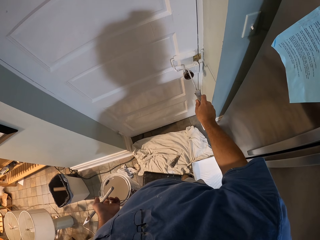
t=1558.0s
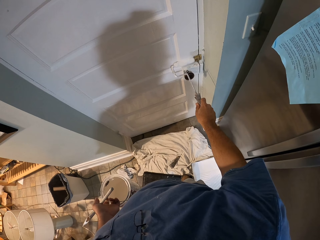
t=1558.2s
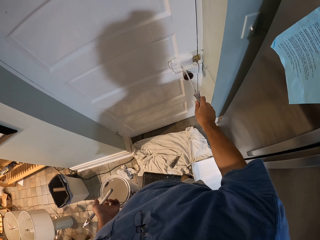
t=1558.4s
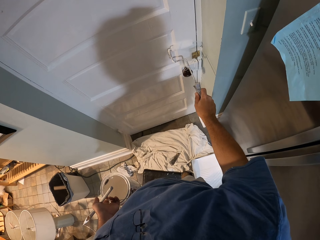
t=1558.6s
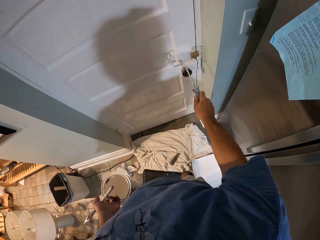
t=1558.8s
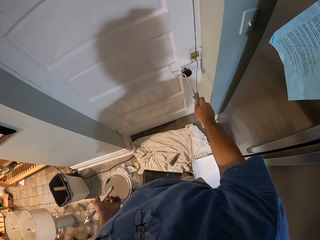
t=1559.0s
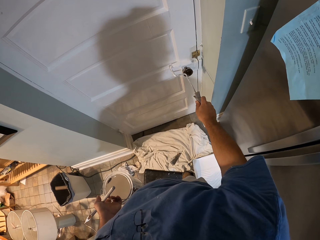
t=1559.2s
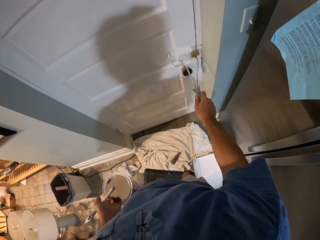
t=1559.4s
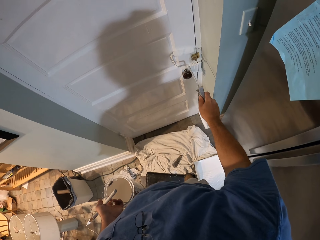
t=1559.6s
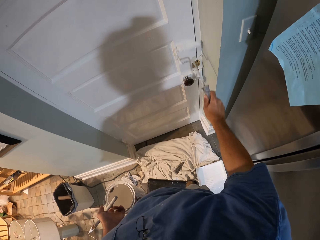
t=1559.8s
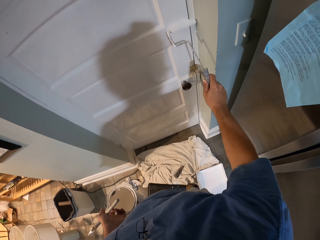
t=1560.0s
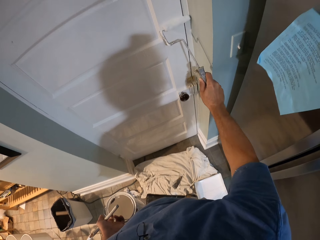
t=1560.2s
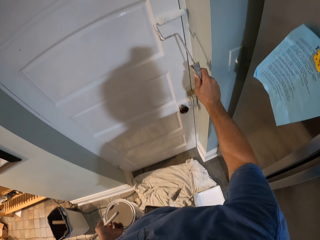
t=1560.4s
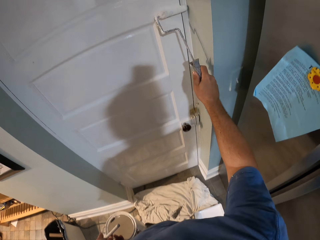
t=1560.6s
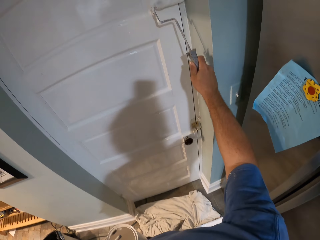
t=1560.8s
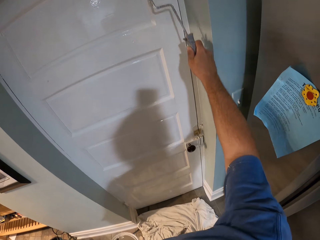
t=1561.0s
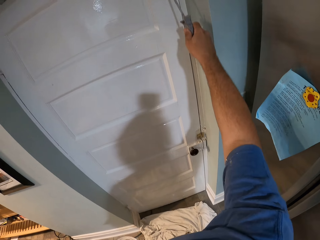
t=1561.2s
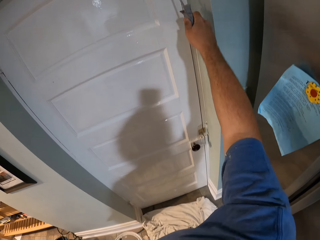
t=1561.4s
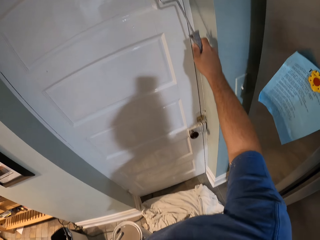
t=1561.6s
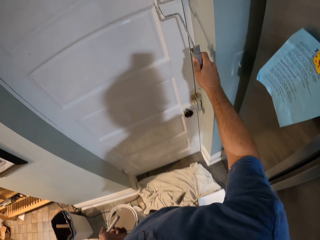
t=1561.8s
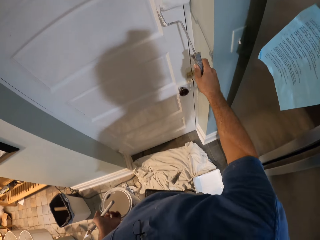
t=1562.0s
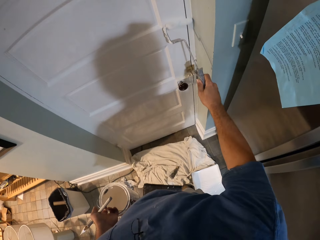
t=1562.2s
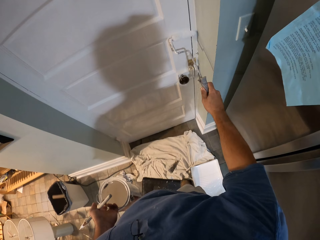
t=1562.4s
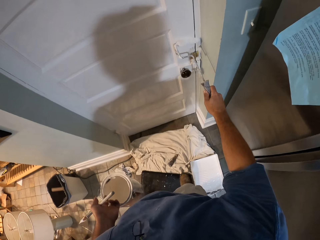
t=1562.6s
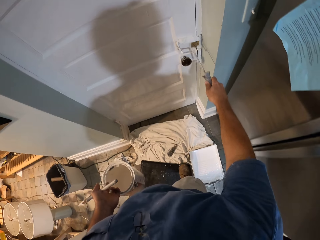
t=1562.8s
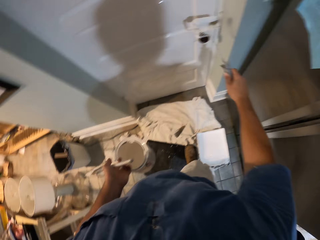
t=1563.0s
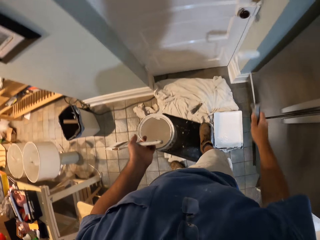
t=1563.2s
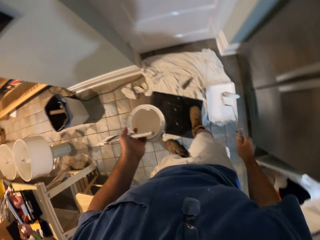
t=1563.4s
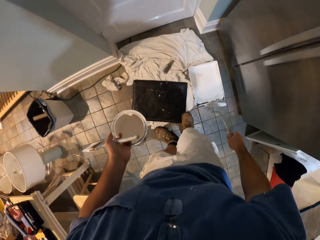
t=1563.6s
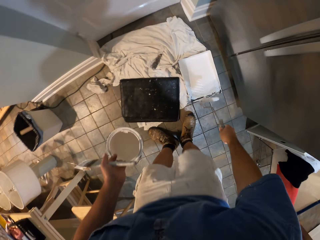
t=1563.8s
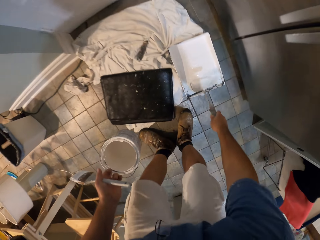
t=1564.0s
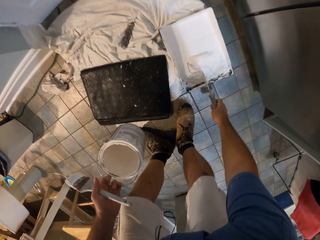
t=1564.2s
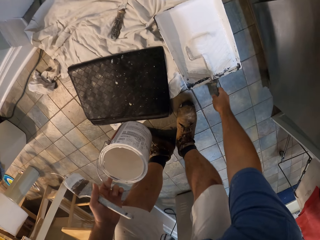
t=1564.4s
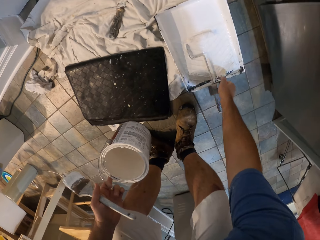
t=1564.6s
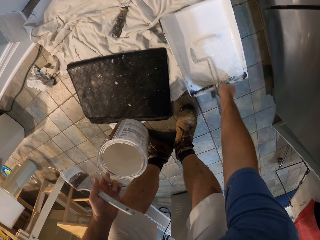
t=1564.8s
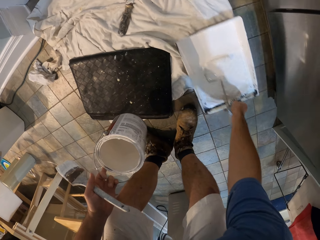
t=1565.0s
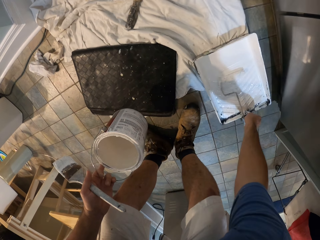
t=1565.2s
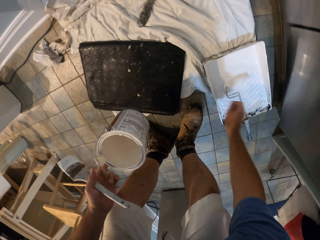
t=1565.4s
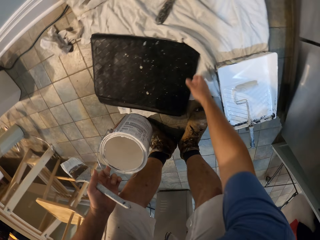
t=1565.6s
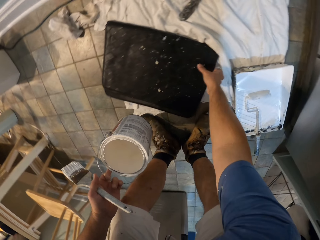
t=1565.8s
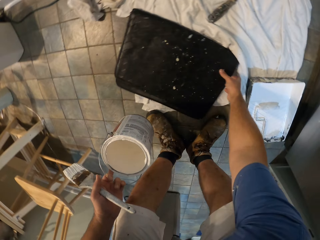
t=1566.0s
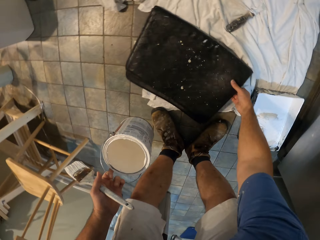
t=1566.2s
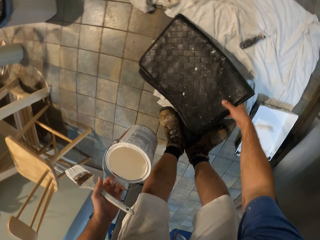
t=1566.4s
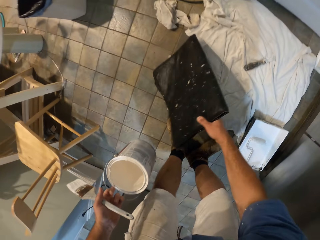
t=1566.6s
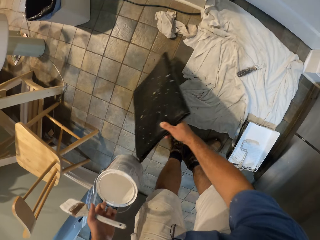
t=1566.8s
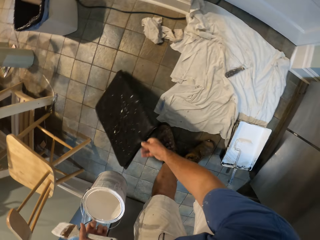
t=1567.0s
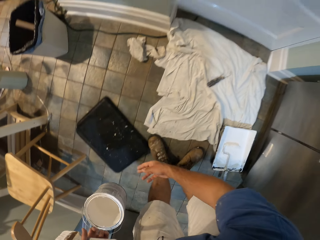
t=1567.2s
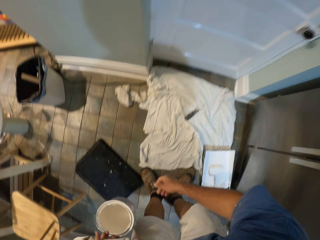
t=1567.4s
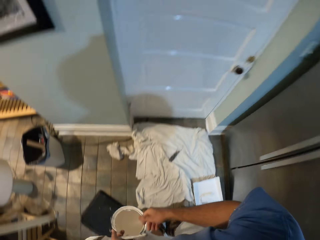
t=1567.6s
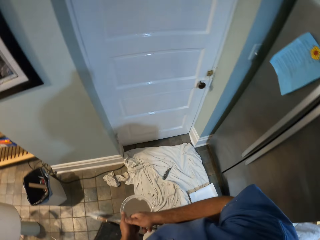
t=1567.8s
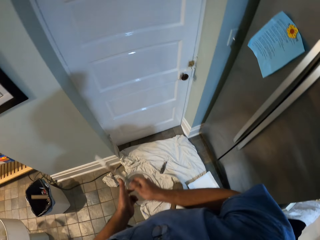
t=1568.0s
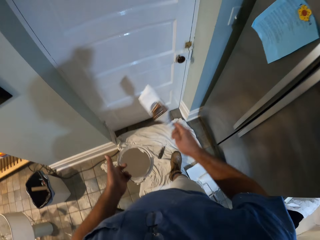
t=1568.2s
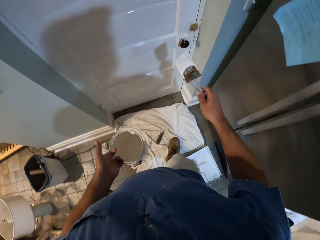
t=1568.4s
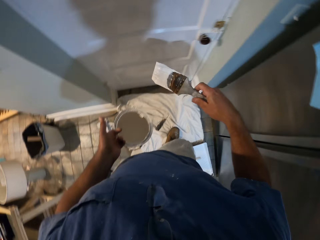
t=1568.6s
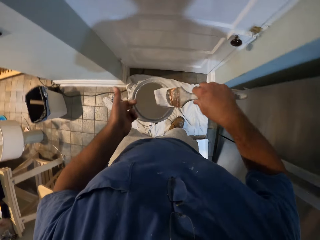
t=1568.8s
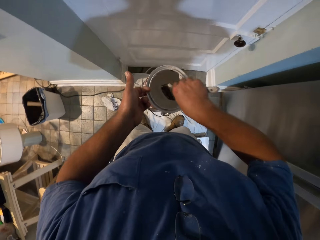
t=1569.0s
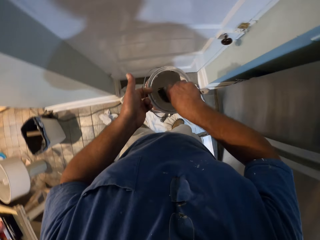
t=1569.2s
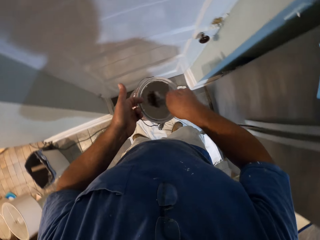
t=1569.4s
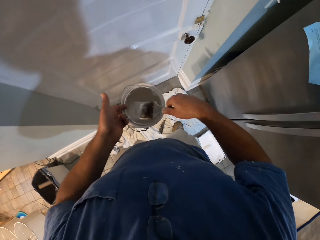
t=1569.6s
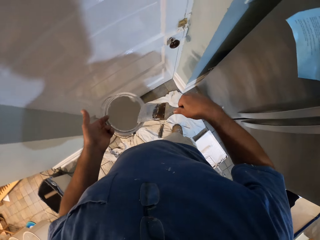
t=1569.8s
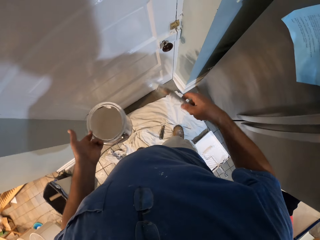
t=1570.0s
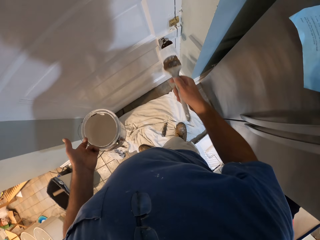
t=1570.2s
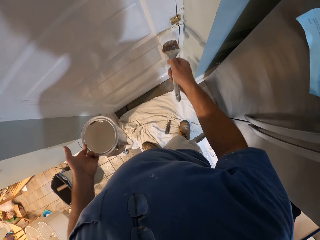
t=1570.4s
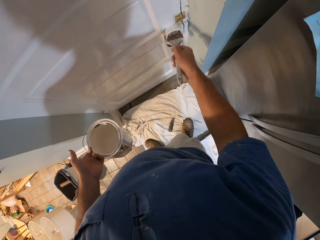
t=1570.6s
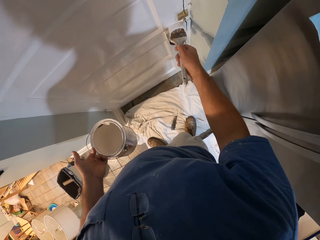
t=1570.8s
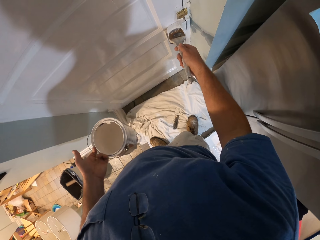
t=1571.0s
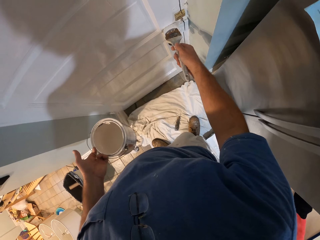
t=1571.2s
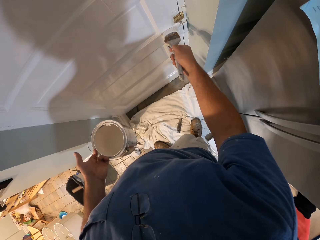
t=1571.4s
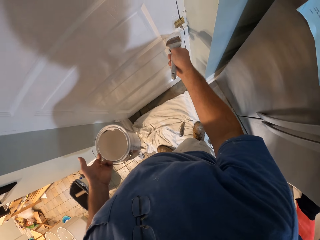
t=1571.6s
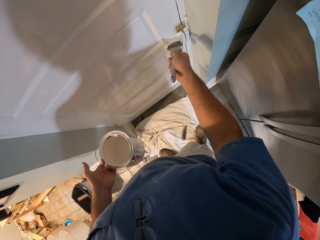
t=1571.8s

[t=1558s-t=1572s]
The camera wearer puts the paint roller into the paint roller tray. He moves the paint roller tray slightly away from the rag on the floor. He picks the knee pad or knee mat, moves the knee mat to another position on his left, and puts down the knee pad. He exchanges the hand holding the paint brush. He dips the paint brush into the paint bucket. He paints around the door knob with the paint brush.
